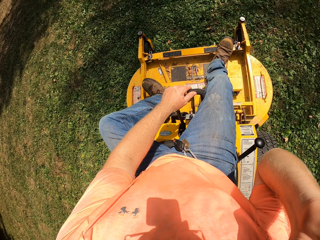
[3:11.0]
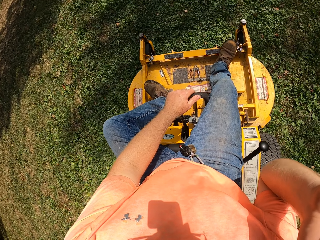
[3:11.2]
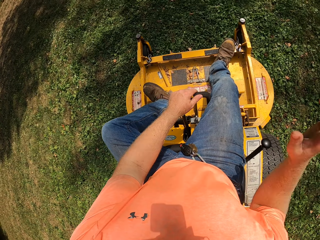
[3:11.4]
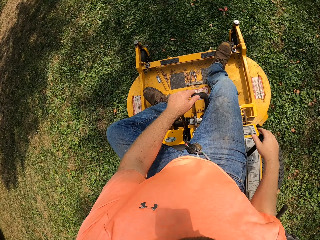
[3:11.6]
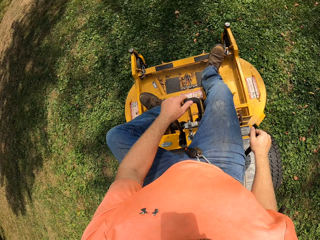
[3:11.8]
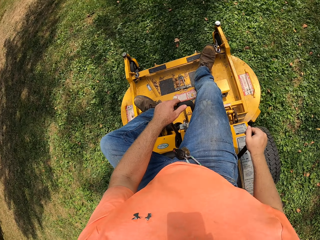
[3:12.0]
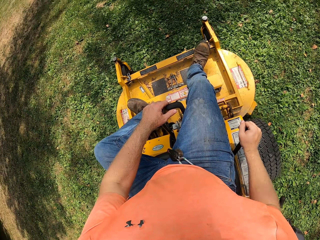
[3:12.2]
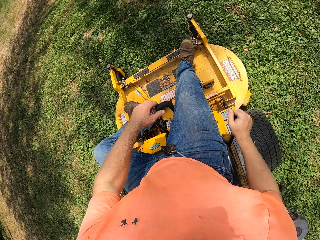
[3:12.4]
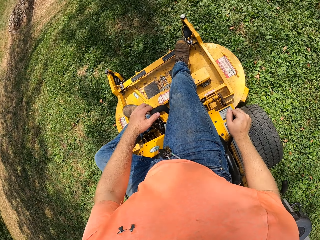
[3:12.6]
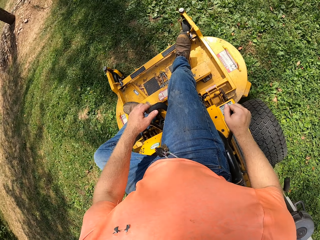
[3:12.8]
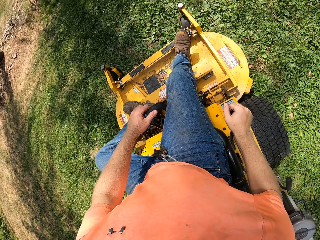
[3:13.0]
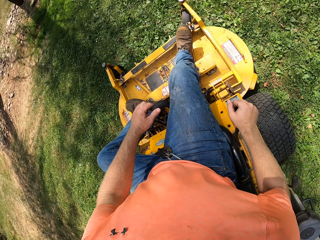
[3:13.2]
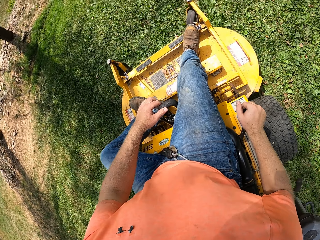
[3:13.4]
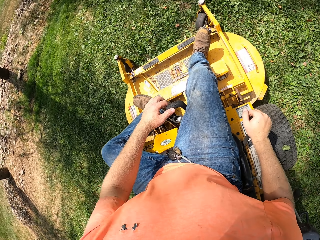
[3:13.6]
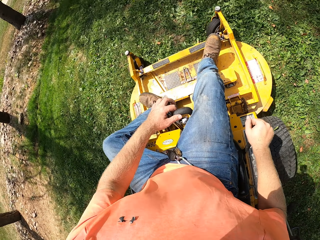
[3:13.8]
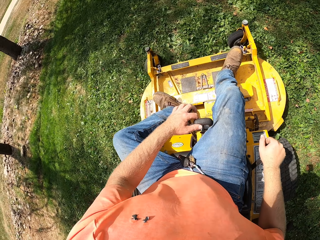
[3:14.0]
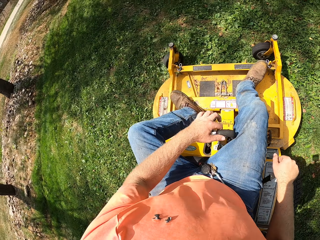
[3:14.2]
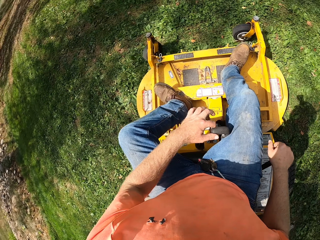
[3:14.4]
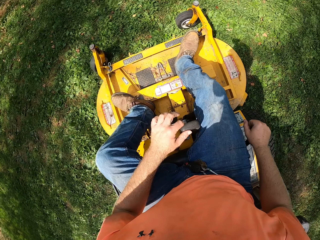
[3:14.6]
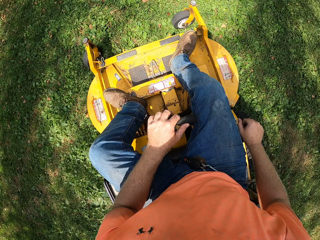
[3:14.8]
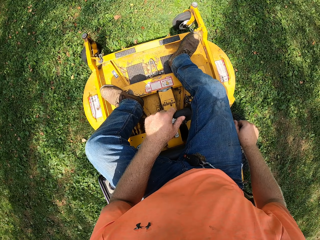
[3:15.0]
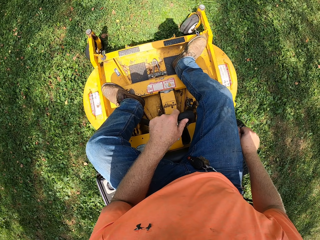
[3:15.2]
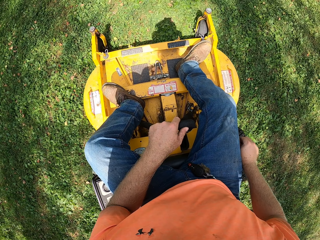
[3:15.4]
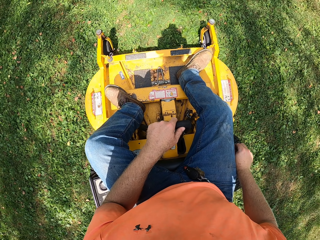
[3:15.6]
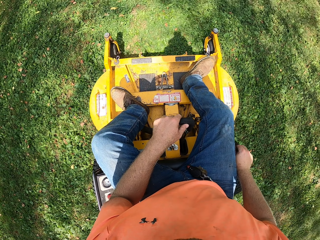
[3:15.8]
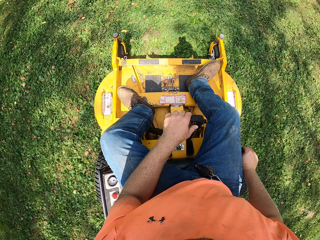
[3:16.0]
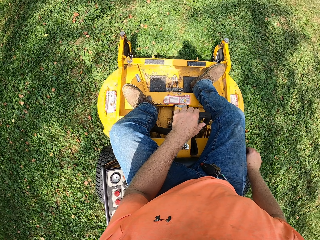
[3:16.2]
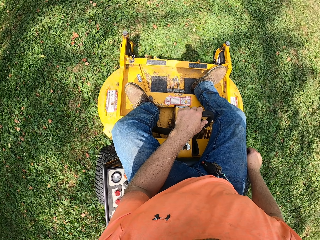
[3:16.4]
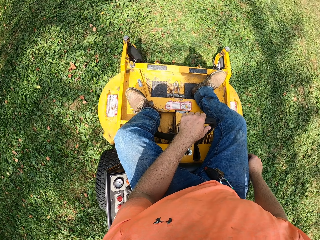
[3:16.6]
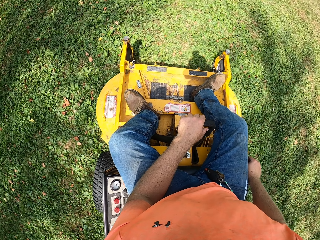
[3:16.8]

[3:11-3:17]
The camera wearer places his right hand on the gear in the zero turn mower. He lifts his right hand.

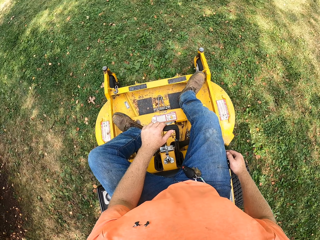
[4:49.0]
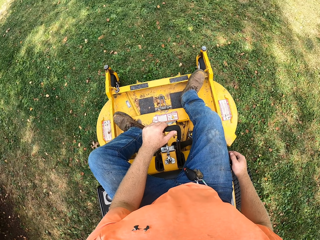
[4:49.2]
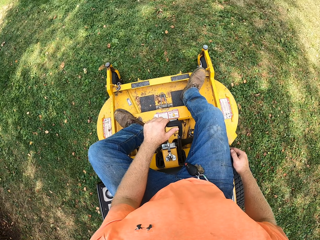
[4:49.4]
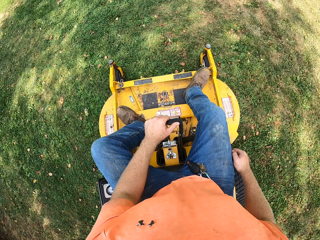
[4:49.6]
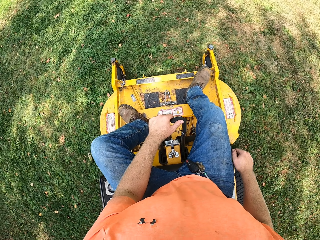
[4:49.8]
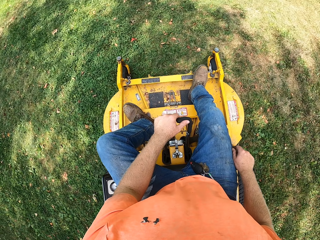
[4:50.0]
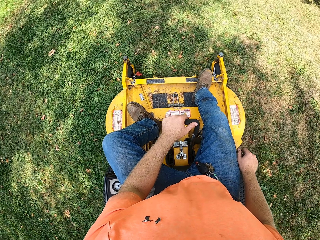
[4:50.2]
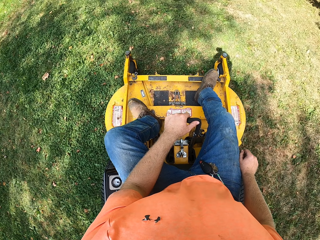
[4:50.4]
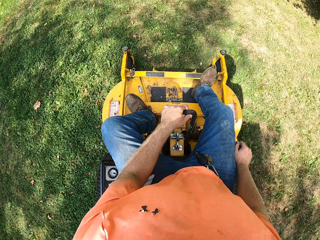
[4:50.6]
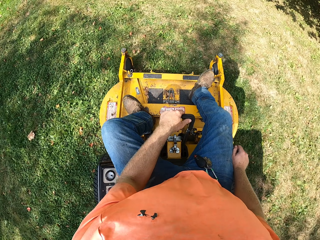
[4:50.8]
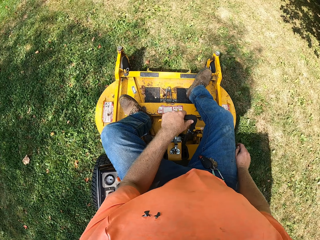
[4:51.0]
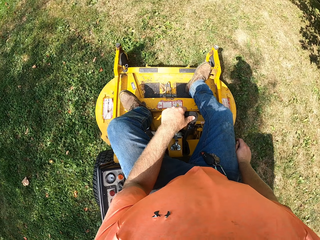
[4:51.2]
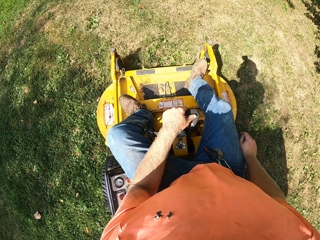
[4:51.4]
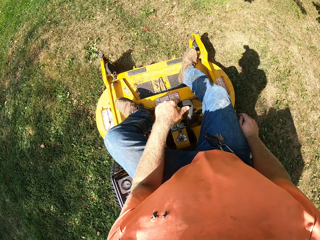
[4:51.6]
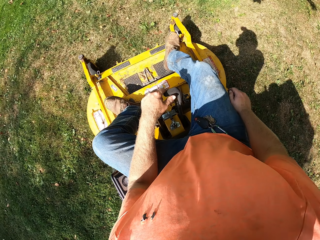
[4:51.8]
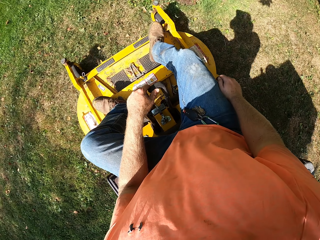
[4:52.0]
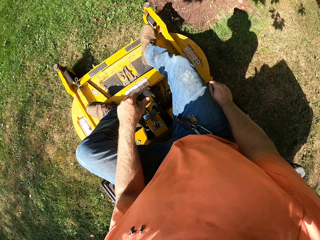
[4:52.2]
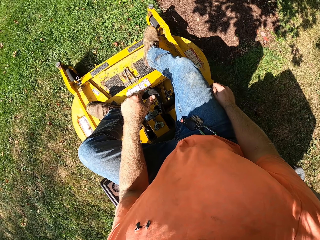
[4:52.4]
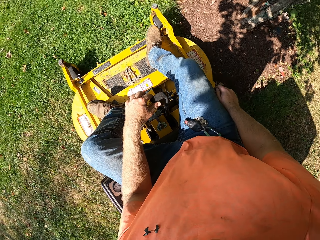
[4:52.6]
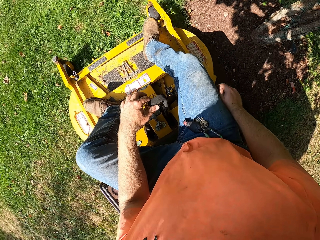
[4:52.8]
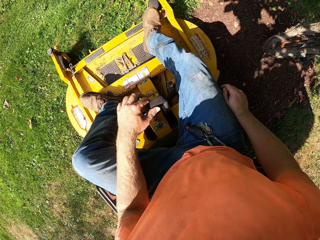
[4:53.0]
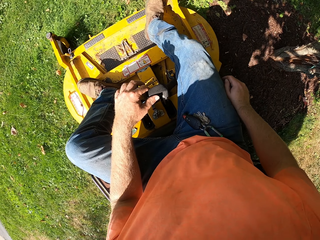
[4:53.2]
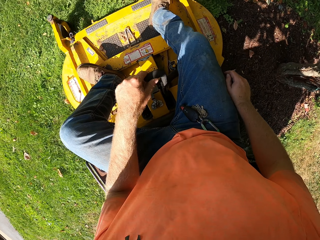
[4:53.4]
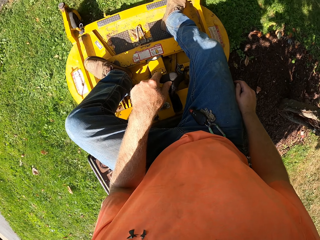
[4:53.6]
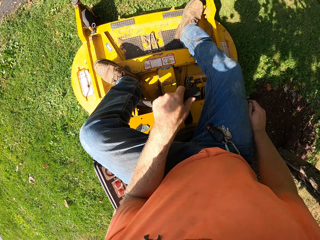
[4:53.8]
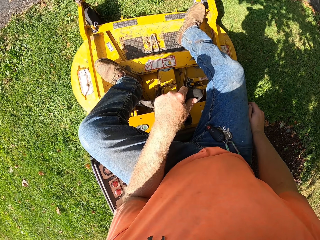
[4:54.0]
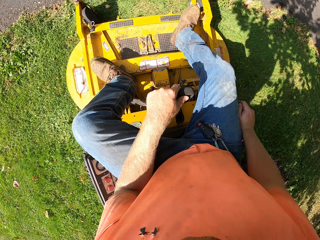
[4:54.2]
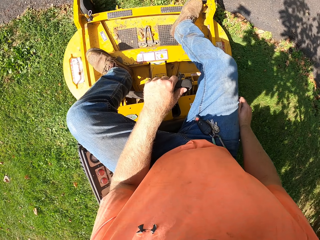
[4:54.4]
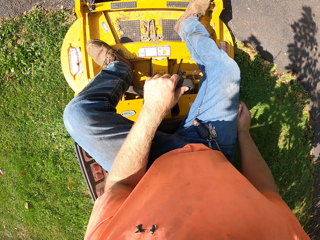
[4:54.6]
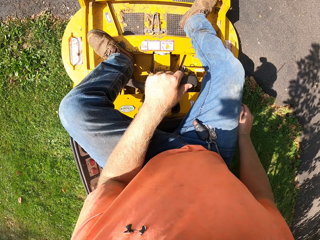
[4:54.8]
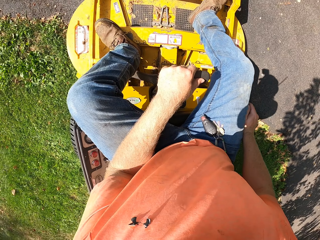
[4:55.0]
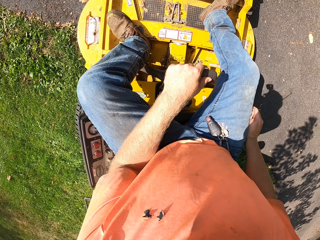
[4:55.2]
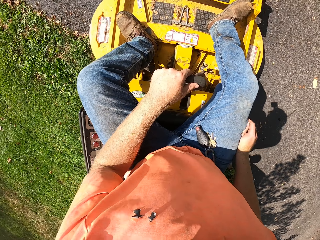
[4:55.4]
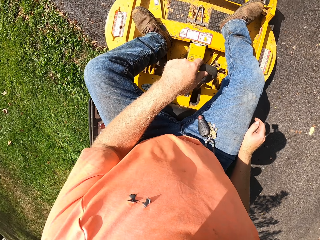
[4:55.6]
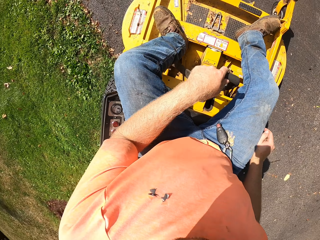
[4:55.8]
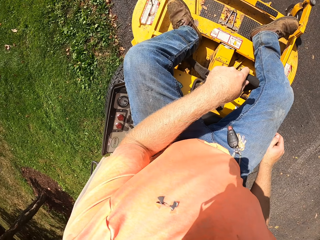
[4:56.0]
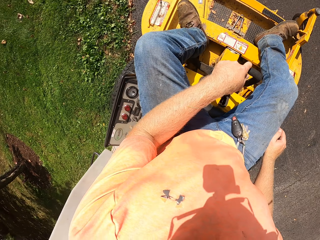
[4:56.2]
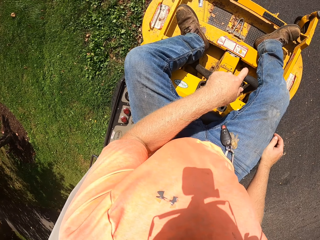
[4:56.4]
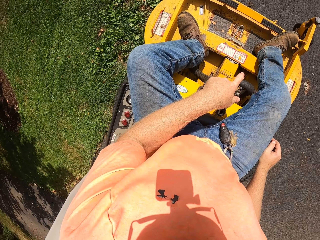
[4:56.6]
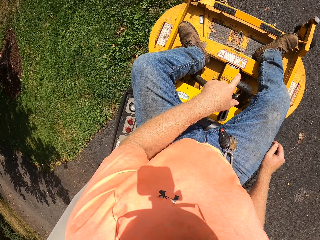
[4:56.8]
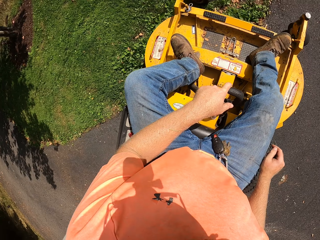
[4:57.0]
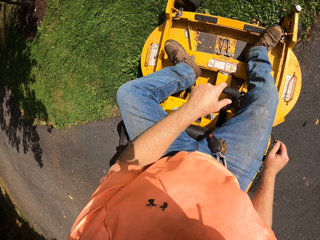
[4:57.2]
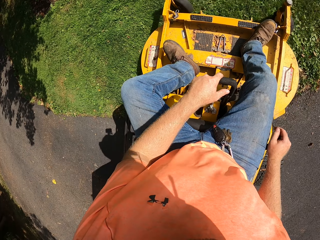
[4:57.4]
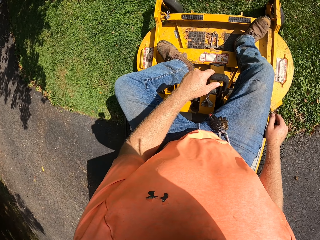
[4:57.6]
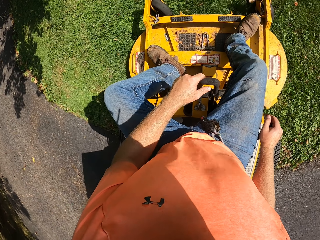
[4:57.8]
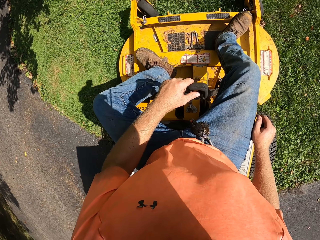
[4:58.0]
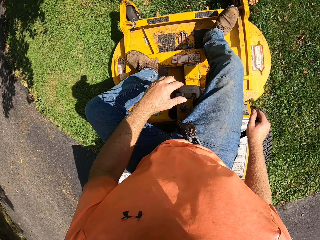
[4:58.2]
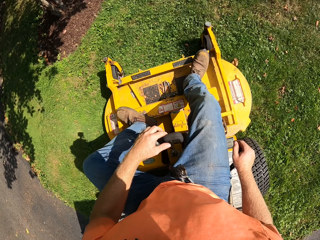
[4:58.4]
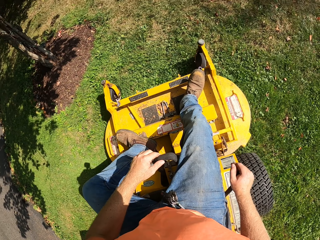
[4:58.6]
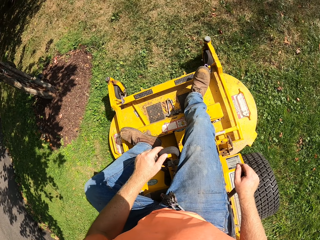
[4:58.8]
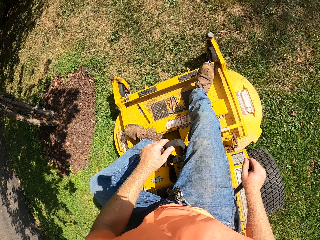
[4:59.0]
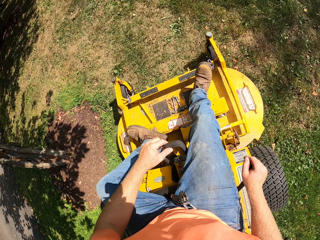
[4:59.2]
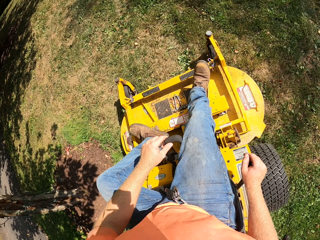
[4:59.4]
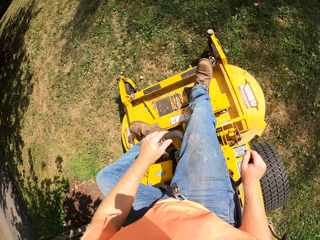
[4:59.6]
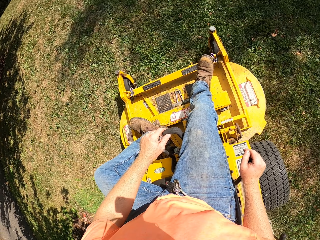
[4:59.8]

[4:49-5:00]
The camera wearer cuts grass with a lawn mower. They cut grass with the lawn mower again.

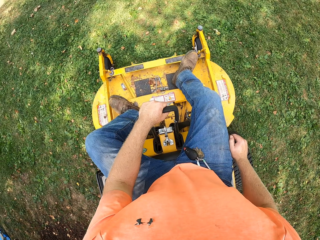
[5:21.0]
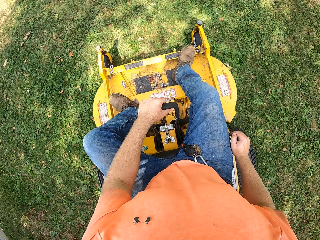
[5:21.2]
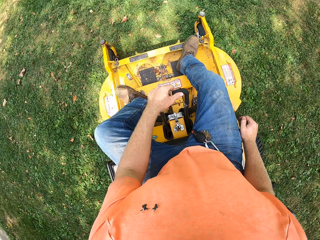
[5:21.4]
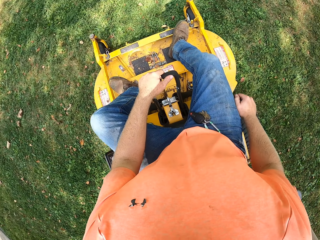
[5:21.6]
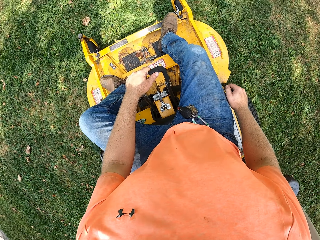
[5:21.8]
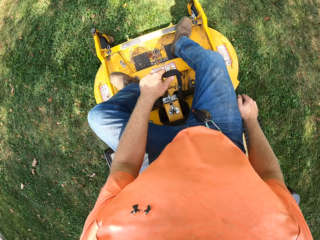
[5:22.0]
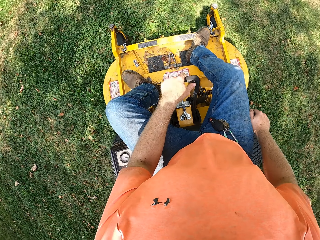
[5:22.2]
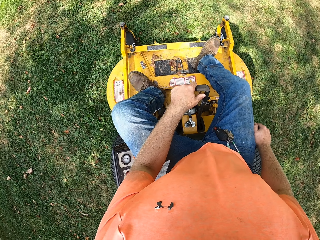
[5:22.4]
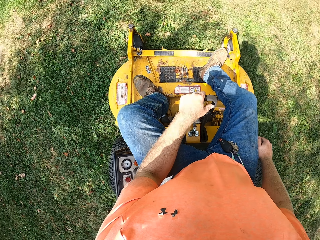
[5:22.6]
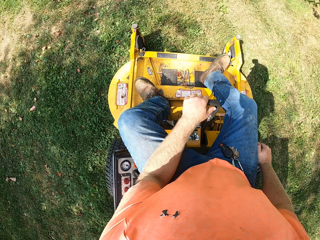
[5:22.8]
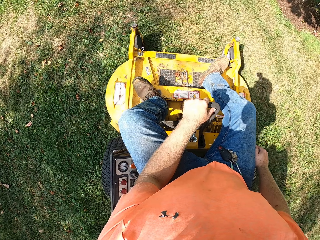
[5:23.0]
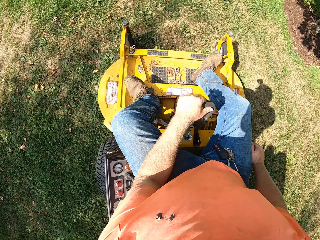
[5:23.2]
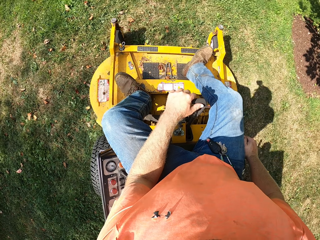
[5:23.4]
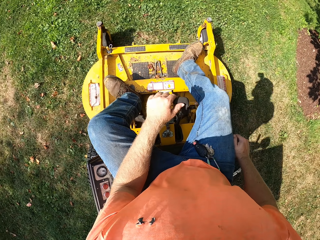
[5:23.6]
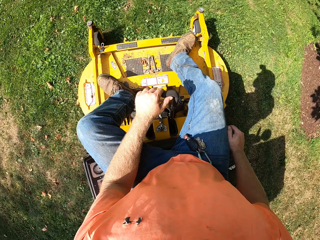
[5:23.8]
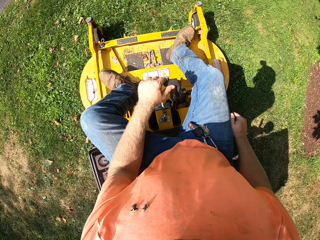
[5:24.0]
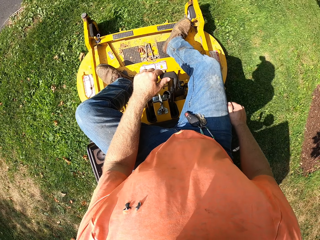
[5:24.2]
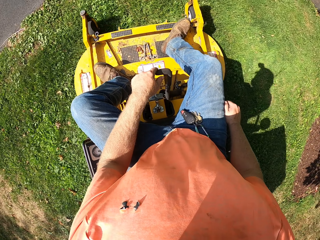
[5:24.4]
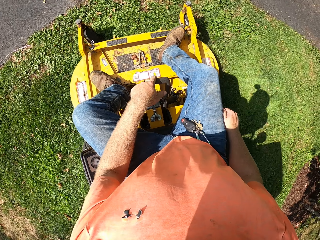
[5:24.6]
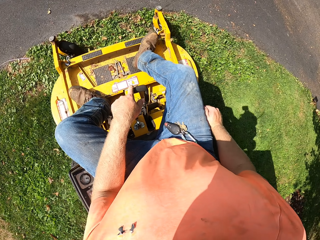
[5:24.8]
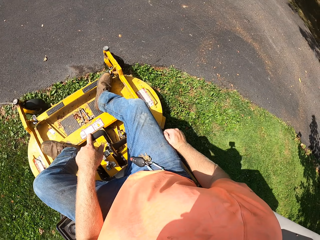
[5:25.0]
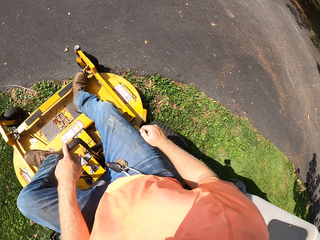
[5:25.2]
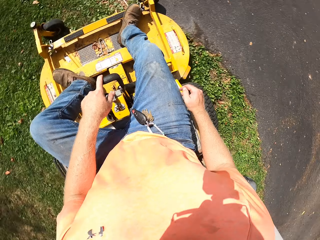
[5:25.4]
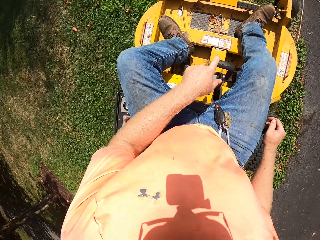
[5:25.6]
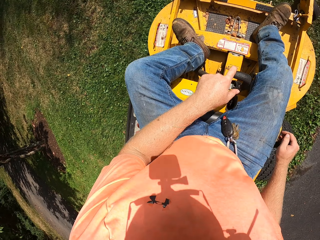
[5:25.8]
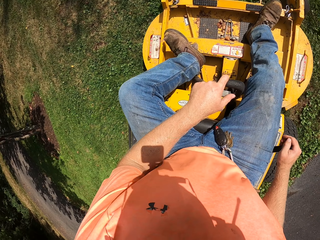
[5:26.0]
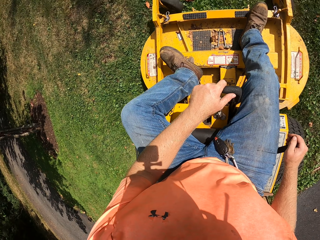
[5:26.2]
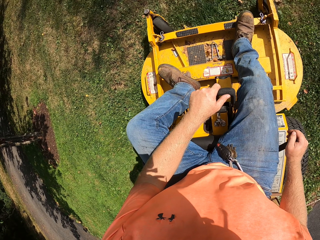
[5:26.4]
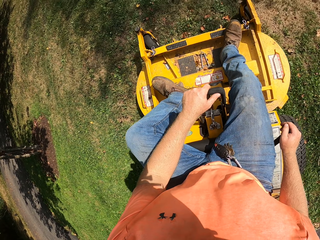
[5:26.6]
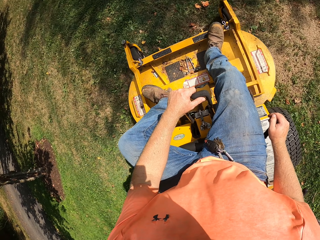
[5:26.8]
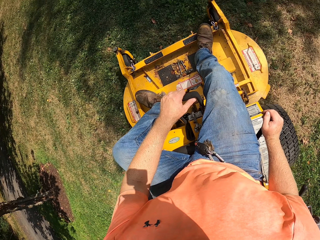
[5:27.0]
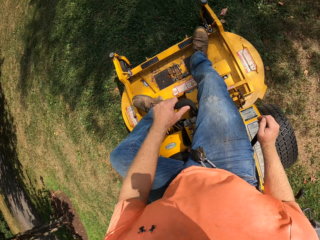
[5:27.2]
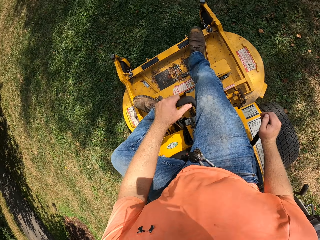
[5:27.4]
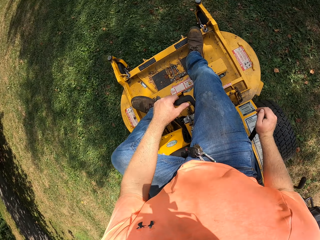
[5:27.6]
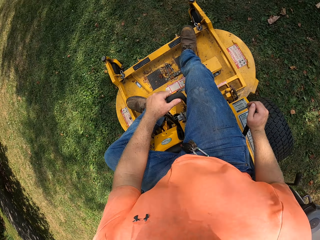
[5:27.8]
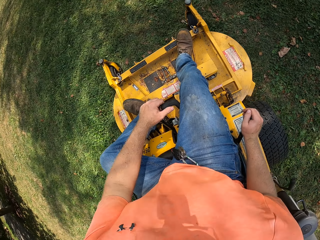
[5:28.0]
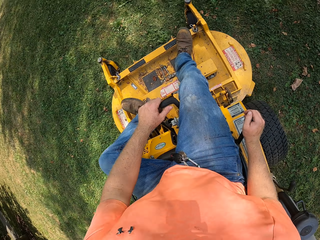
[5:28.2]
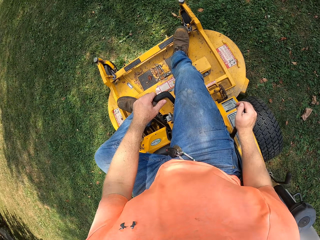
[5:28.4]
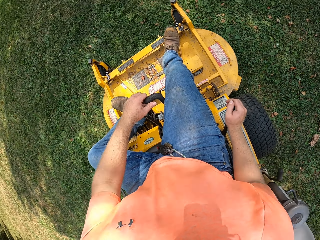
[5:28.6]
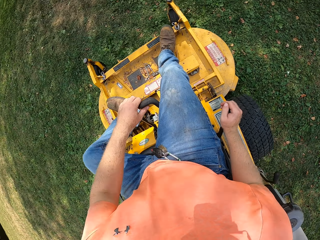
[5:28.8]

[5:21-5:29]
The camera wearer cuts grass with a lawn mower. They turn with the lawn mower.
